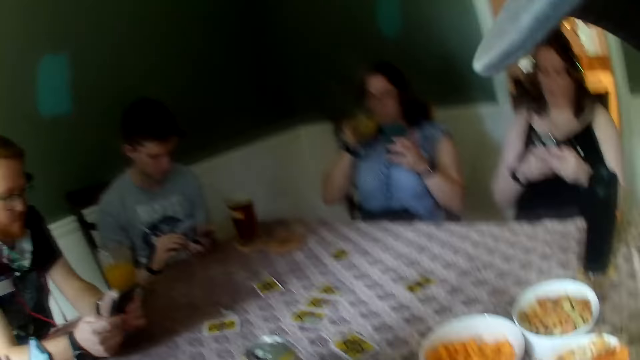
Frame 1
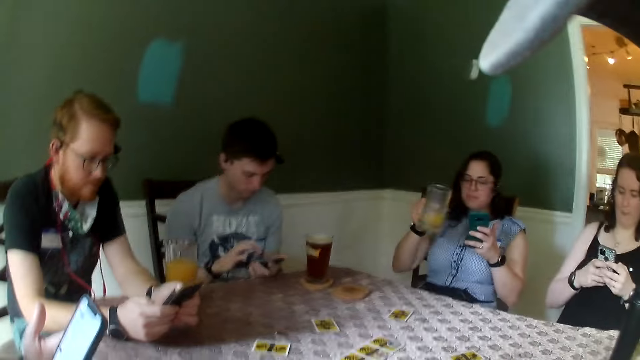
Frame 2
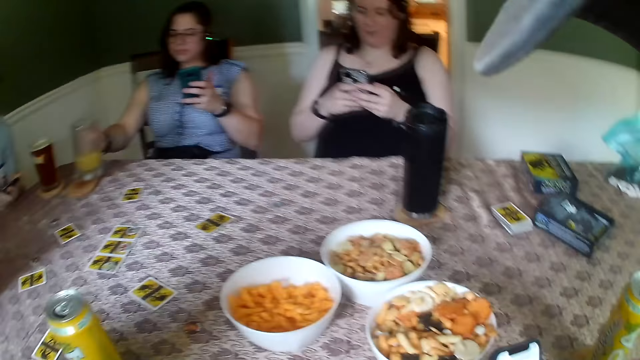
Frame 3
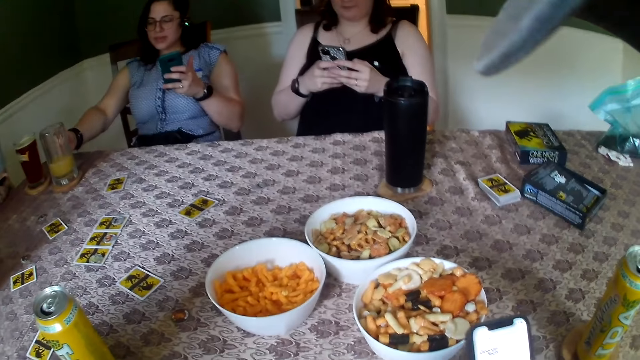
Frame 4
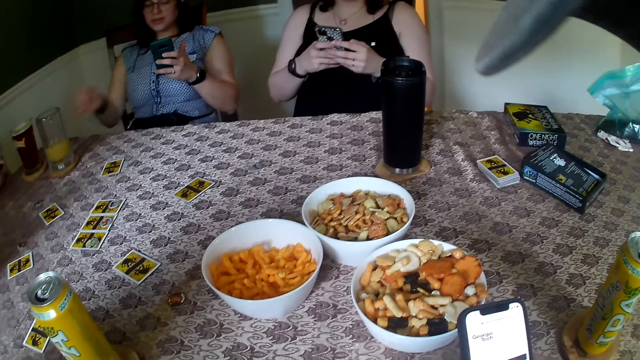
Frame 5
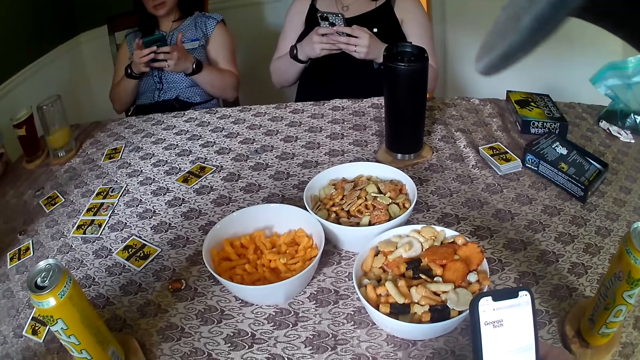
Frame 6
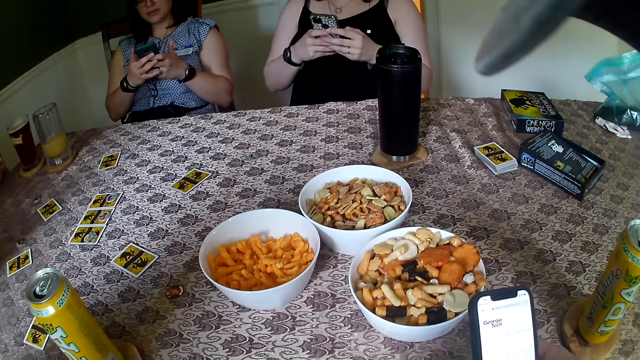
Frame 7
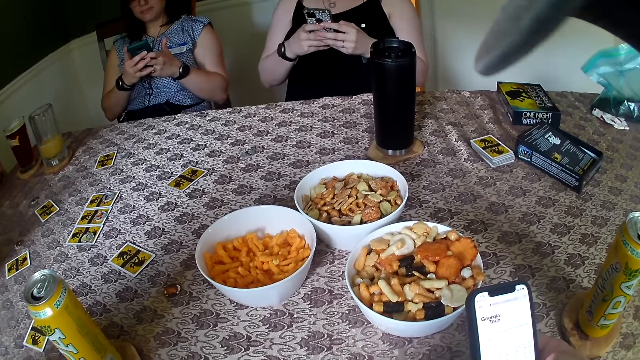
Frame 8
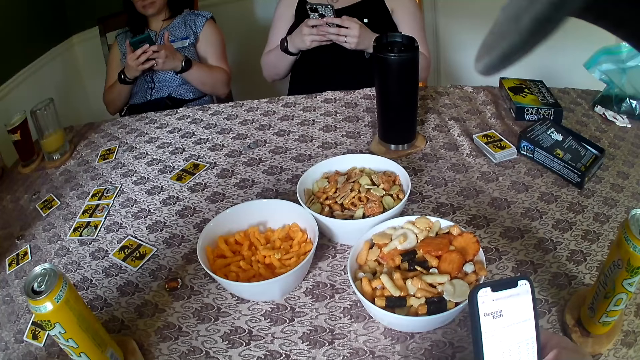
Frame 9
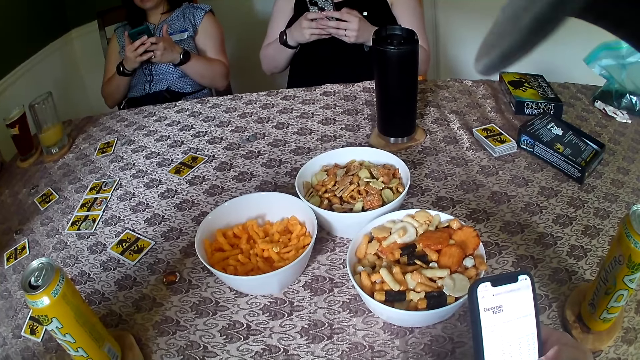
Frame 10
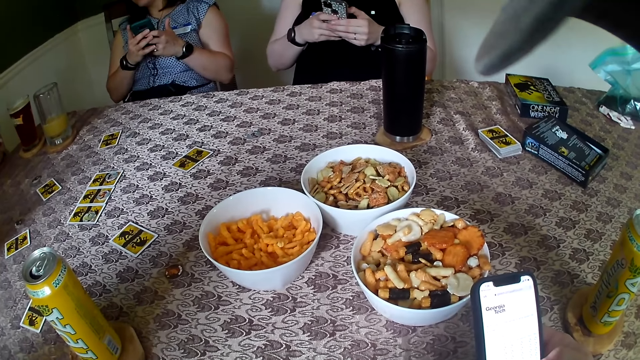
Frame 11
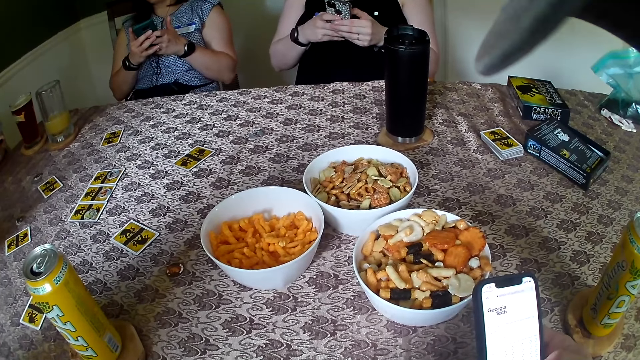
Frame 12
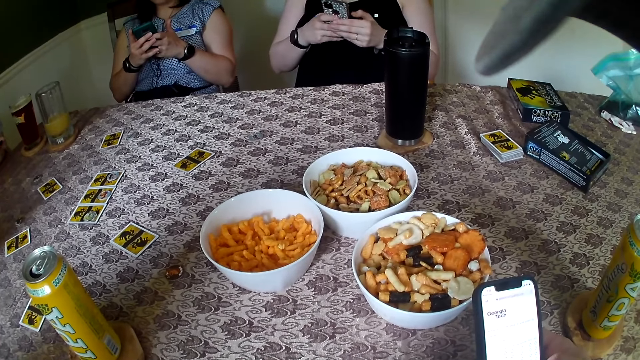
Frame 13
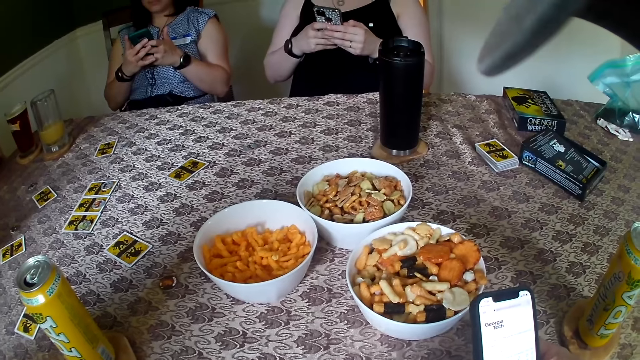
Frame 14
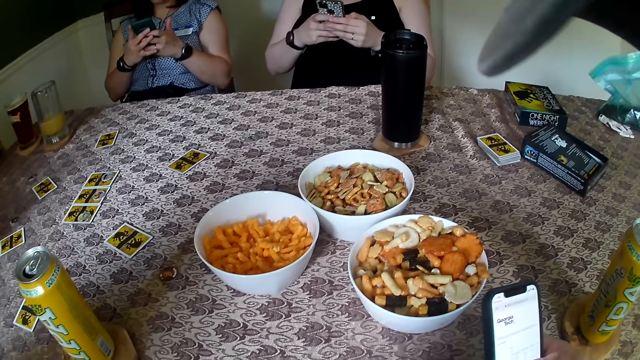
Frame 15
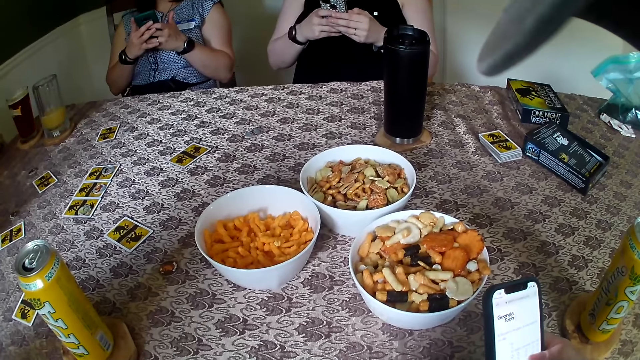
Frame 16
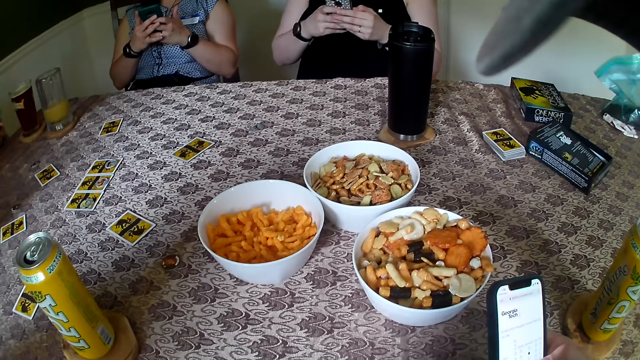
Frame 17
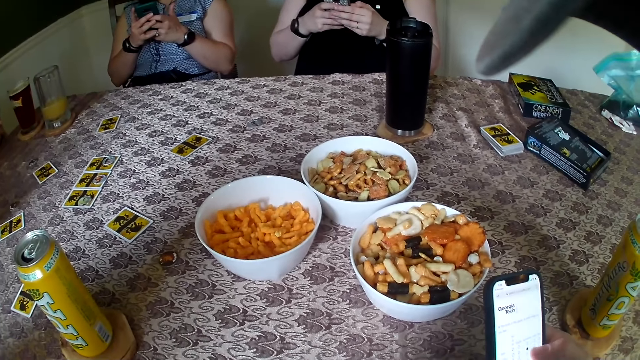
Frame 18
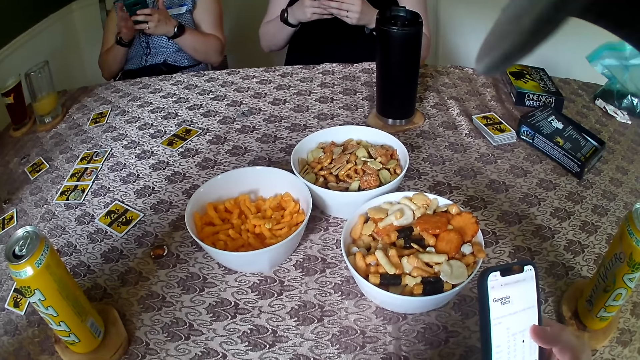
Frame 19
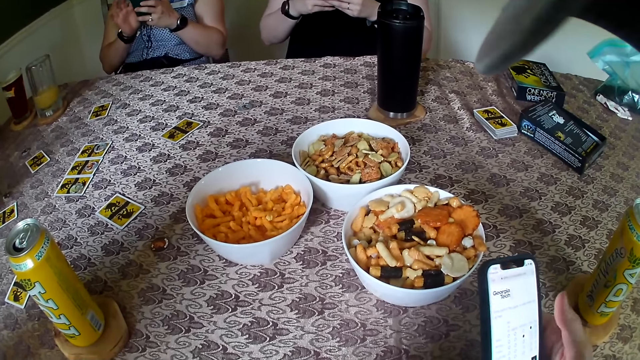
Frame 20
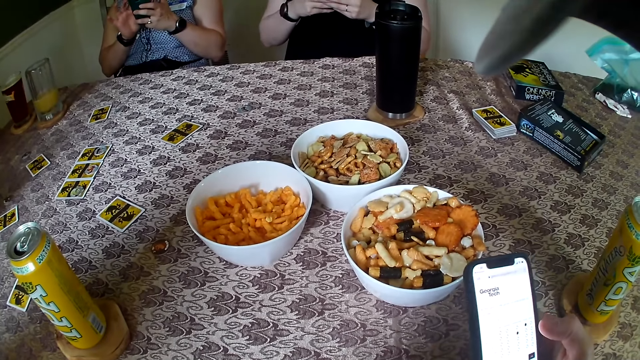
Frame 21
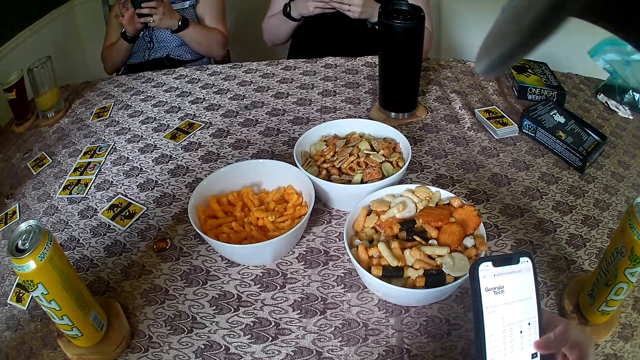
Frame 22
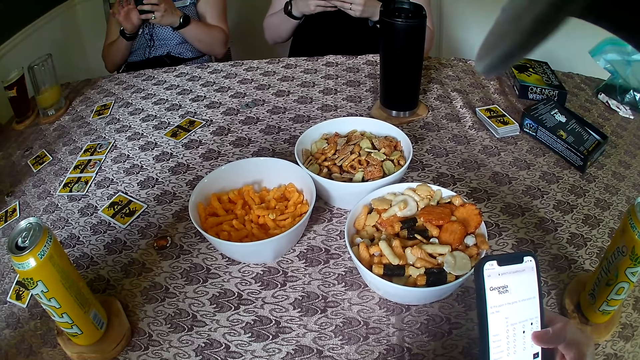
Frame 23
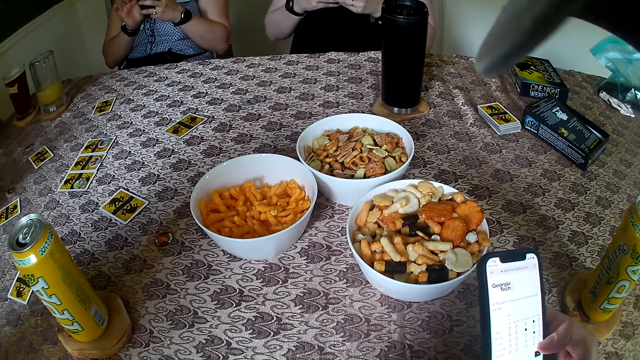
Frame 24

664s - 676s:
The woman drops the glass of juice on the table with her right hand. The camera wearer places the glass on the coaster. The woman holds the phone in both hands and operates the phone. Another woman operates the phone. The camera wearer operates the phone.

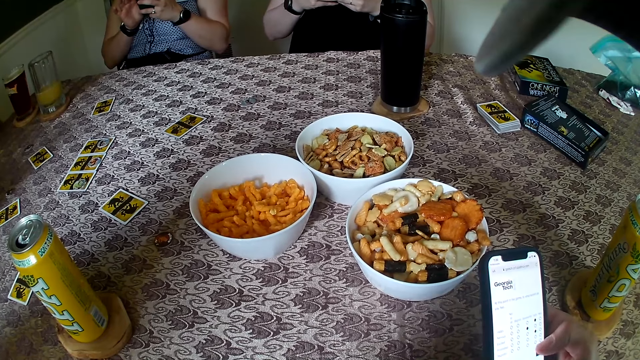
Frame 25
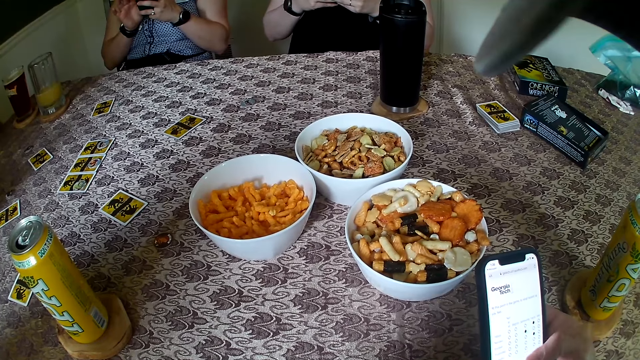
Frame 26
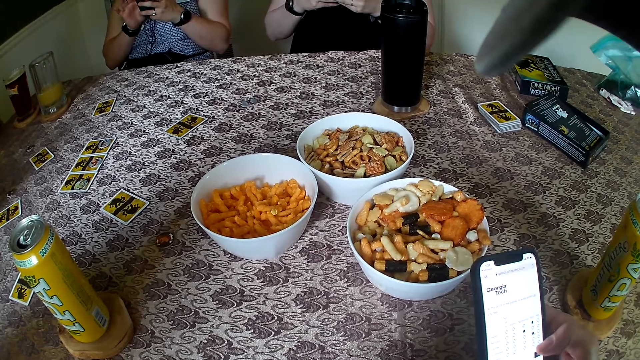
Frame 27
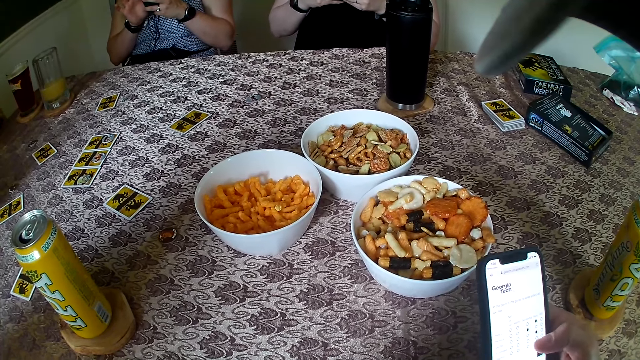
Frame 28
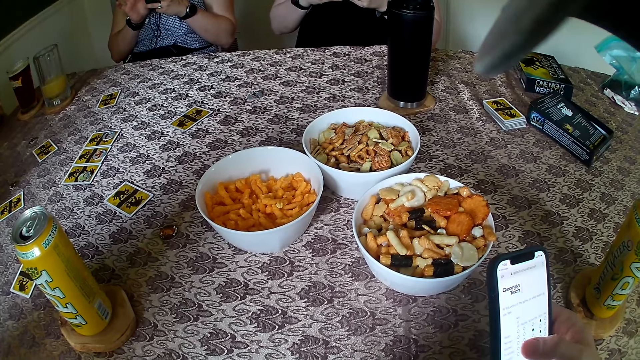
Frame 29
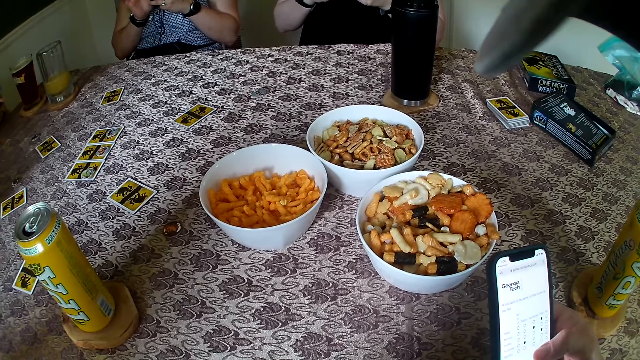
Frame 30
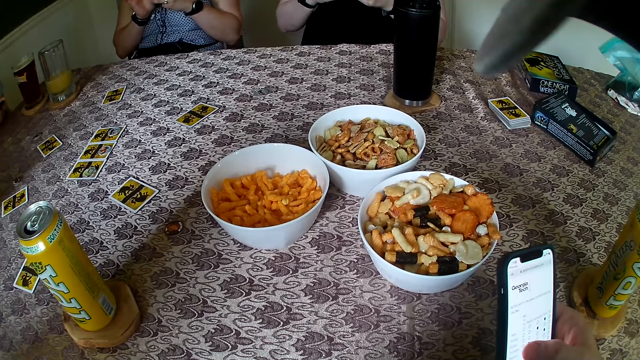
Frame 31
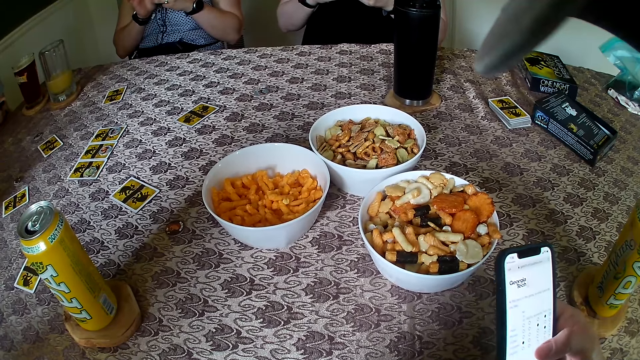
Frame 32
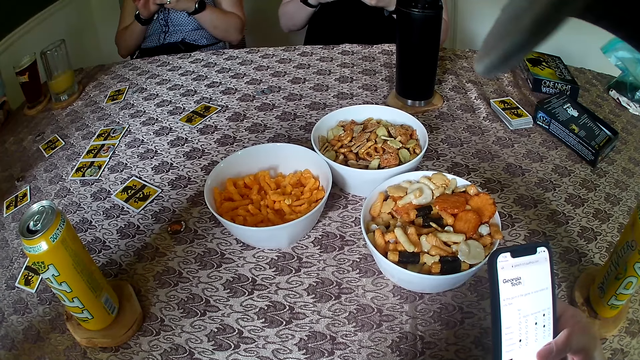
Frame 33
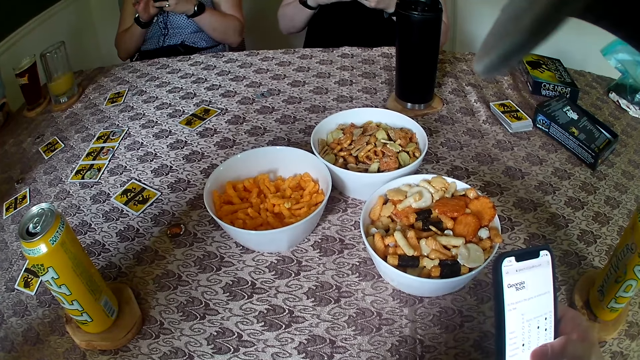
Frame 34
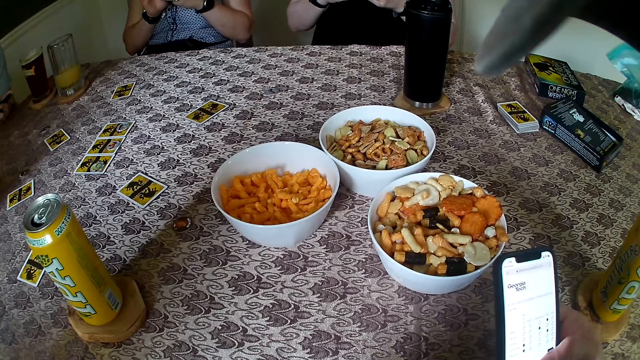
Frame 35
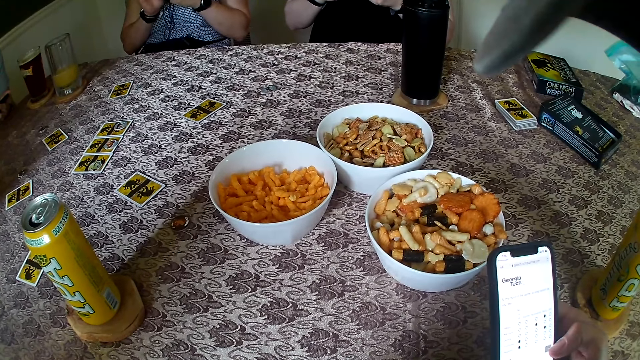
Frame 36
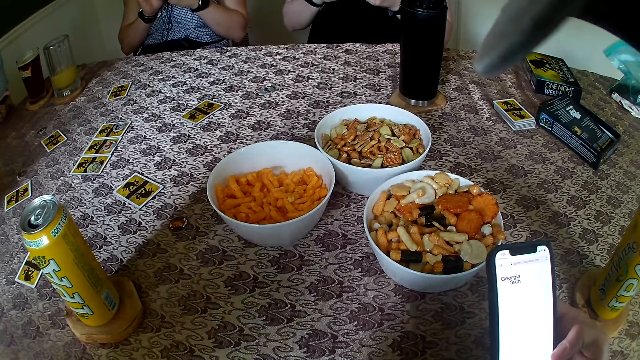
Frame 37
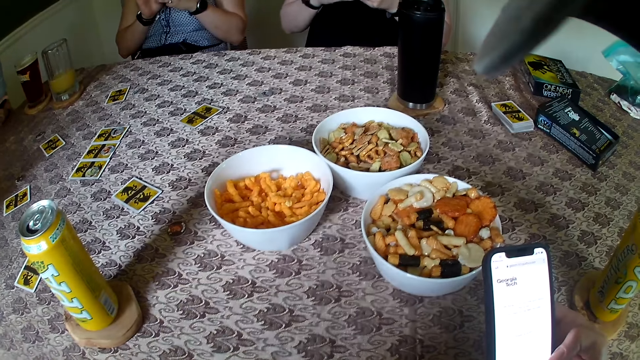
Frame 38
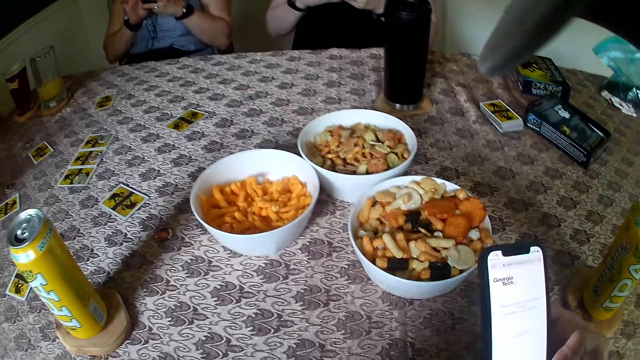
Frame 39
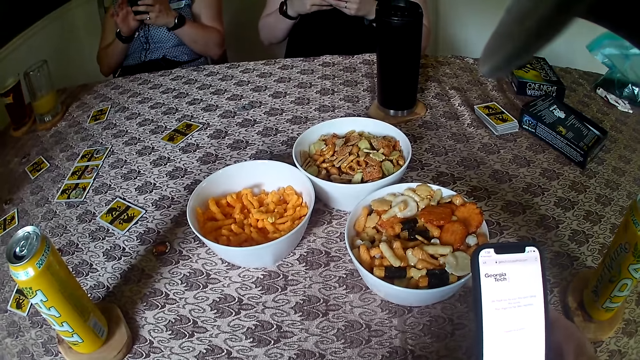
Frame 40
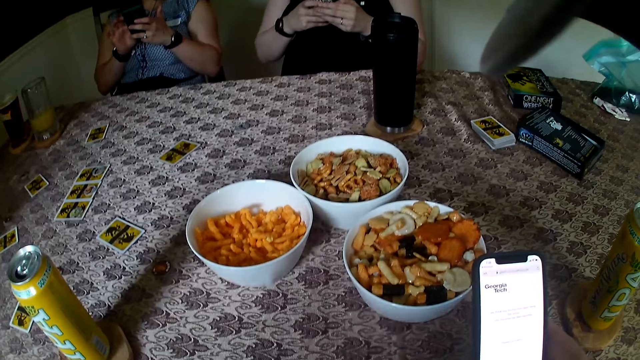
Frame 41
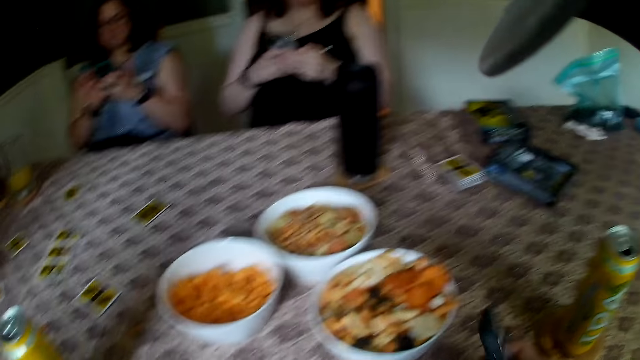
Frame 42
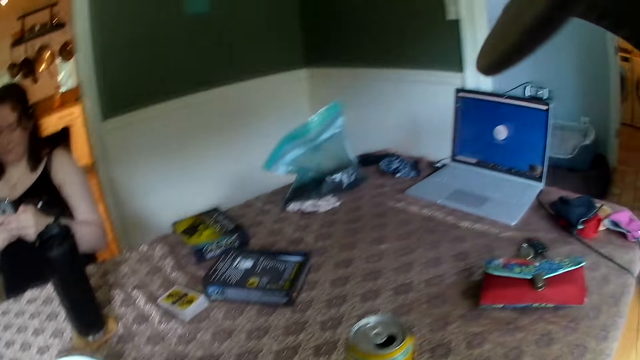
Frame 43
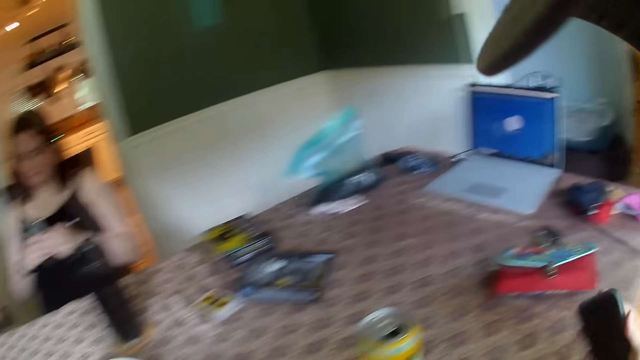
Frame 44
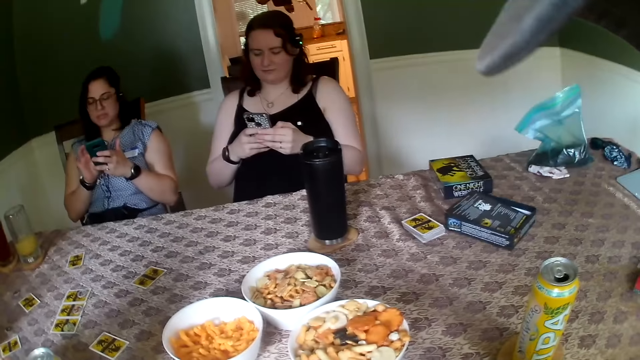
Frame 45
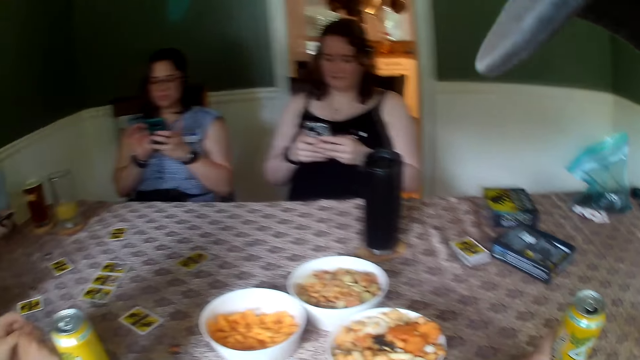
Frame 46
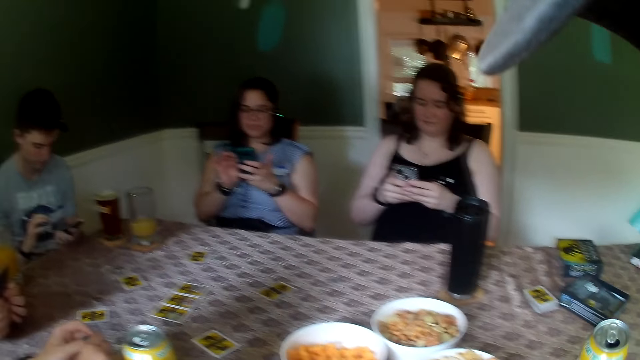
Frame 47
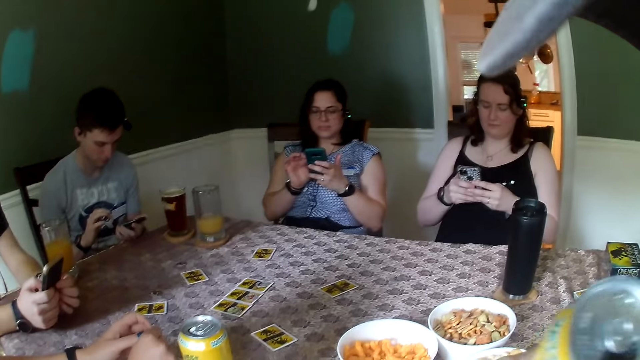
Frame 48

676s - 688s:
The camera wearer places the phone on the table. He picks up a can of beer on the table with his left hand. He drinks the can of beer from the table with his left hand.
